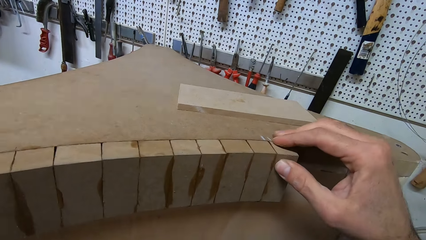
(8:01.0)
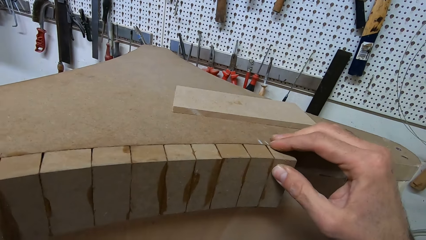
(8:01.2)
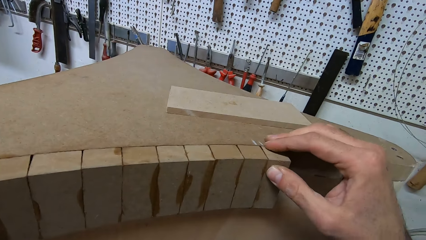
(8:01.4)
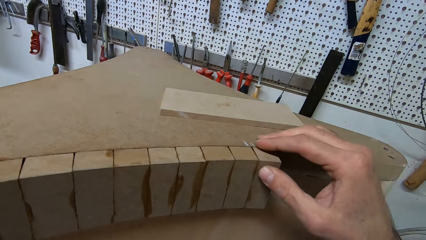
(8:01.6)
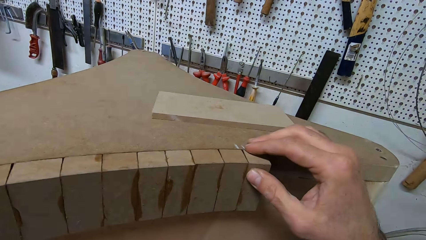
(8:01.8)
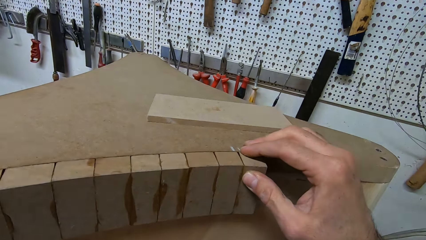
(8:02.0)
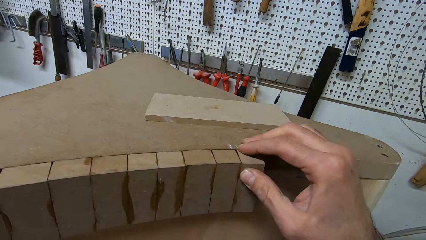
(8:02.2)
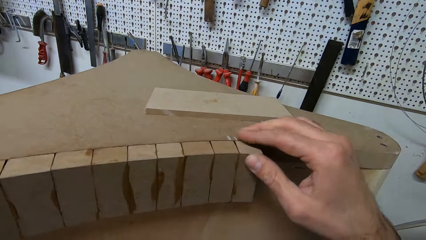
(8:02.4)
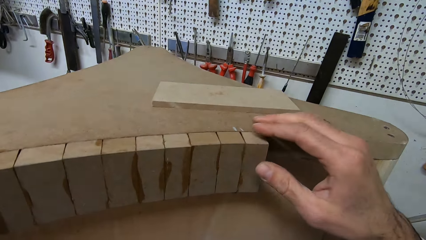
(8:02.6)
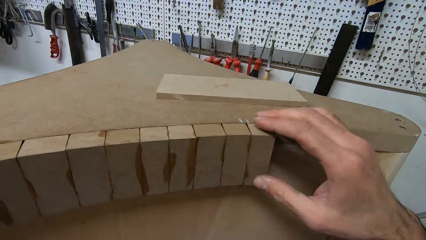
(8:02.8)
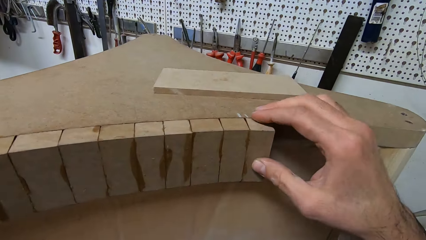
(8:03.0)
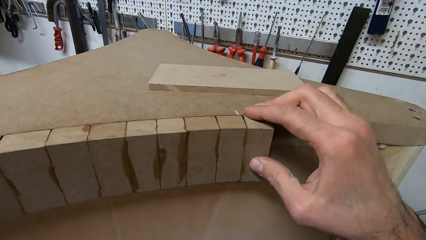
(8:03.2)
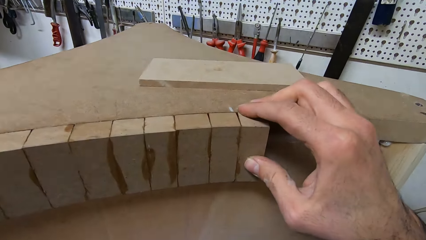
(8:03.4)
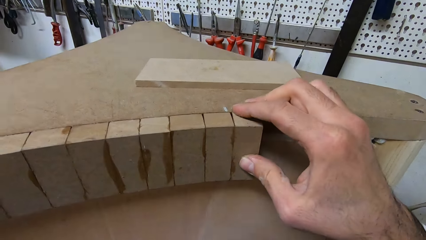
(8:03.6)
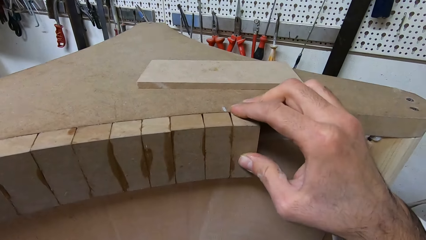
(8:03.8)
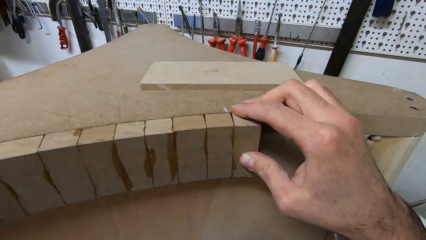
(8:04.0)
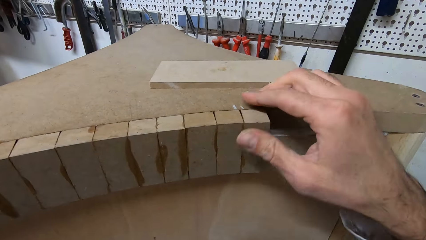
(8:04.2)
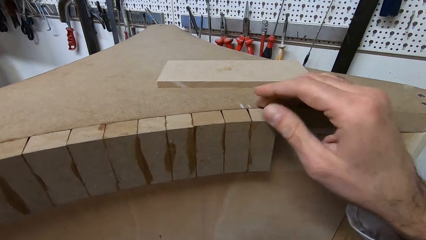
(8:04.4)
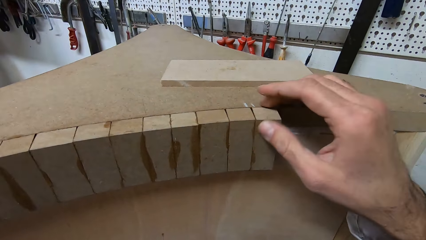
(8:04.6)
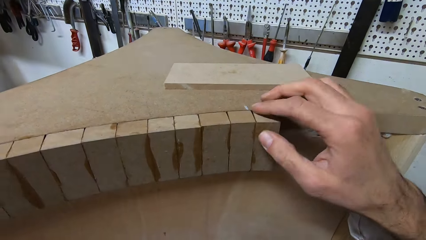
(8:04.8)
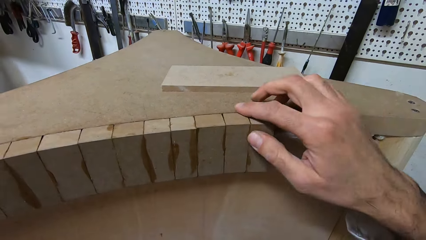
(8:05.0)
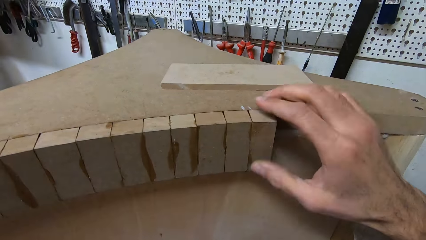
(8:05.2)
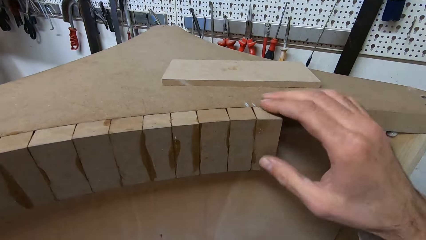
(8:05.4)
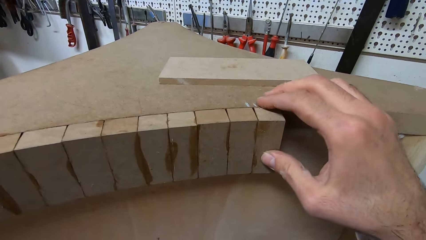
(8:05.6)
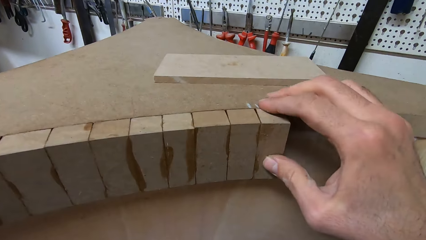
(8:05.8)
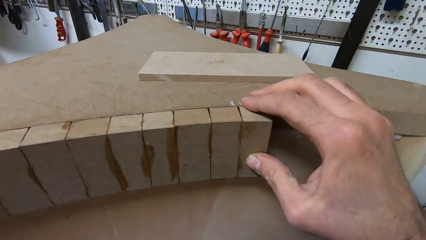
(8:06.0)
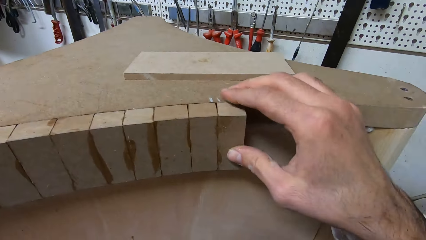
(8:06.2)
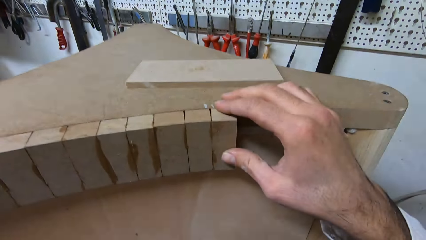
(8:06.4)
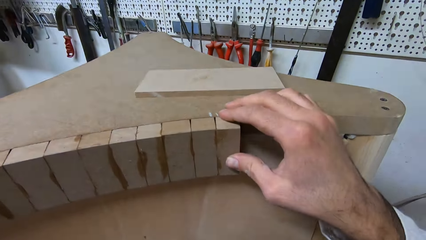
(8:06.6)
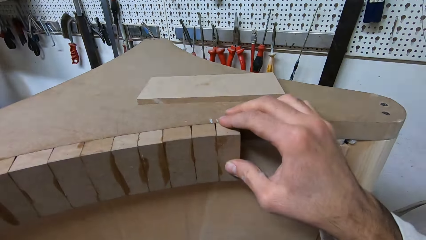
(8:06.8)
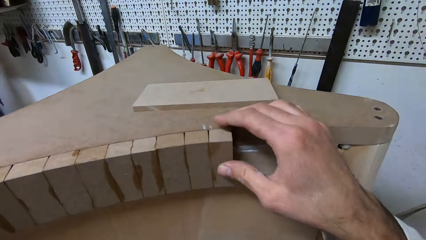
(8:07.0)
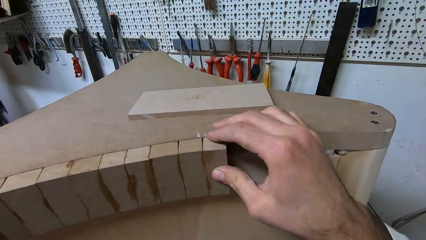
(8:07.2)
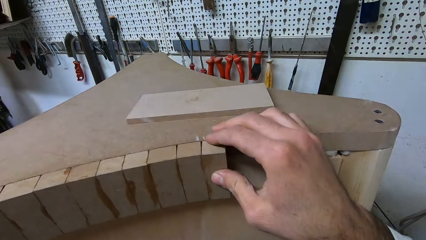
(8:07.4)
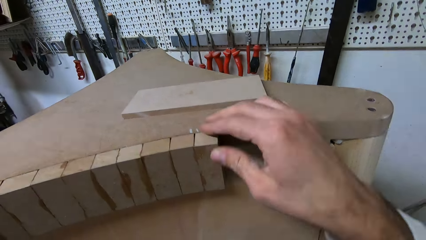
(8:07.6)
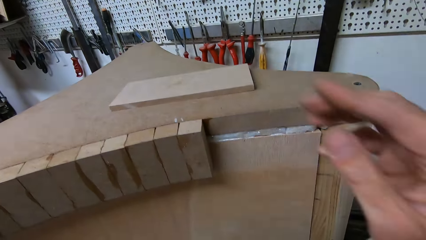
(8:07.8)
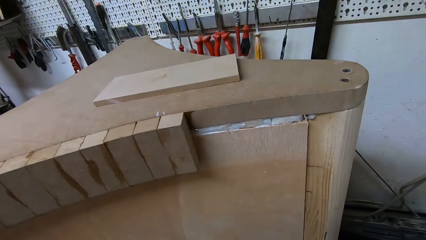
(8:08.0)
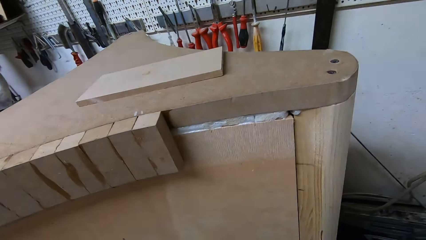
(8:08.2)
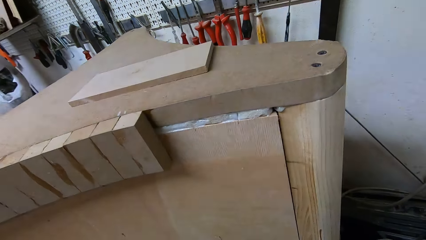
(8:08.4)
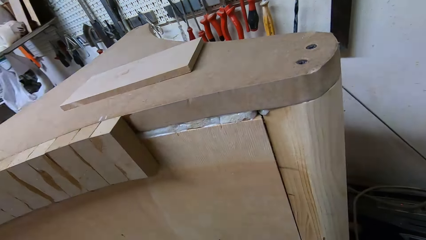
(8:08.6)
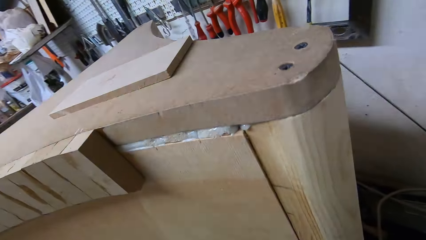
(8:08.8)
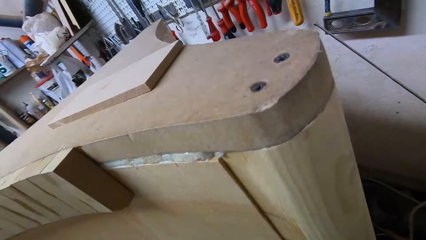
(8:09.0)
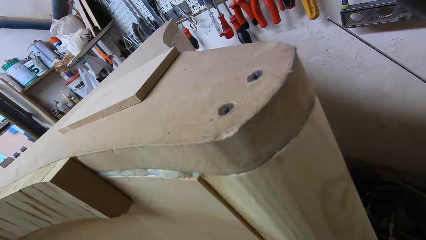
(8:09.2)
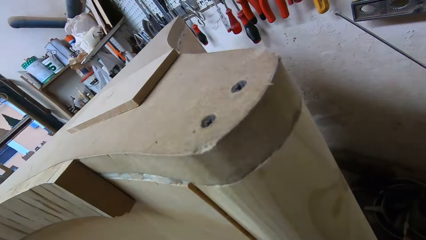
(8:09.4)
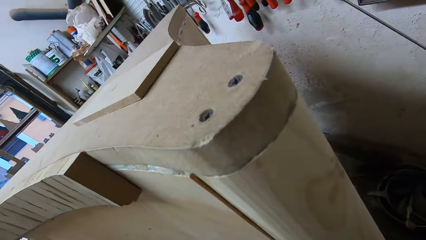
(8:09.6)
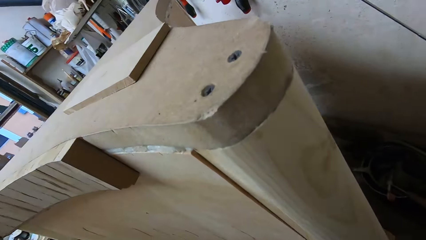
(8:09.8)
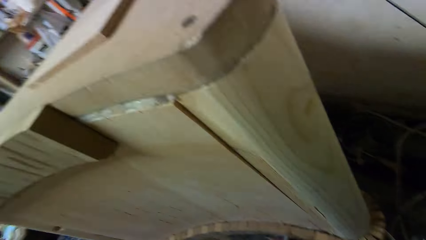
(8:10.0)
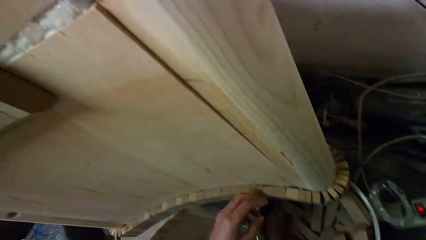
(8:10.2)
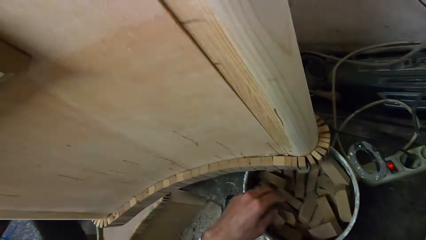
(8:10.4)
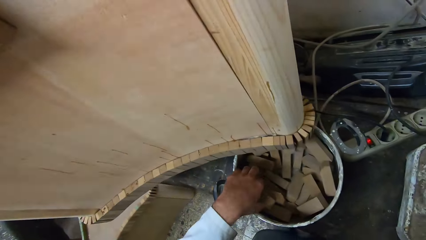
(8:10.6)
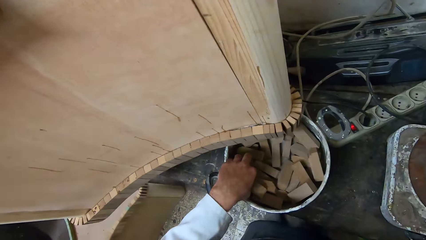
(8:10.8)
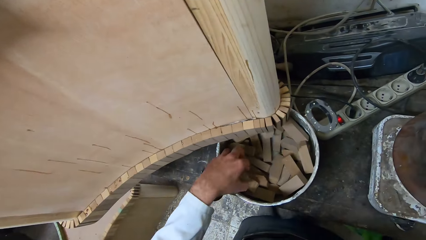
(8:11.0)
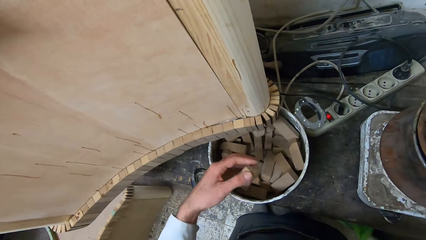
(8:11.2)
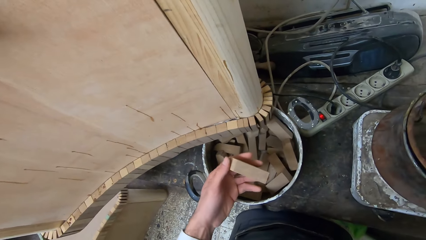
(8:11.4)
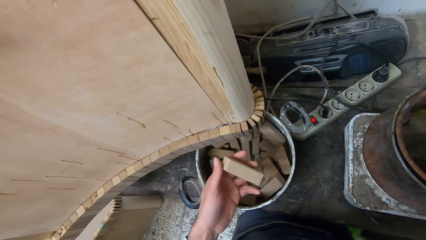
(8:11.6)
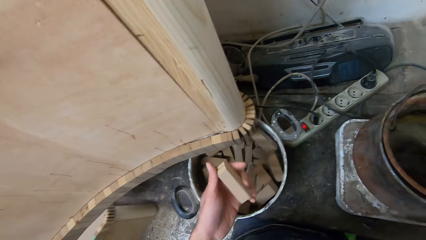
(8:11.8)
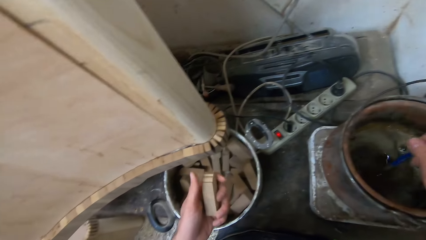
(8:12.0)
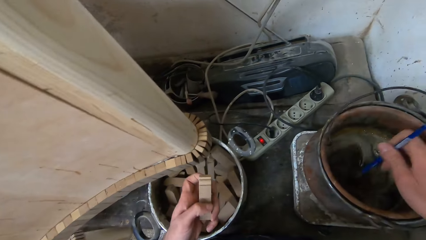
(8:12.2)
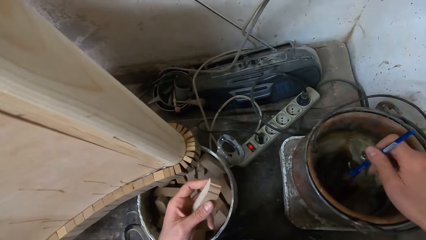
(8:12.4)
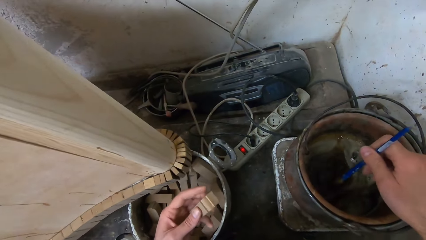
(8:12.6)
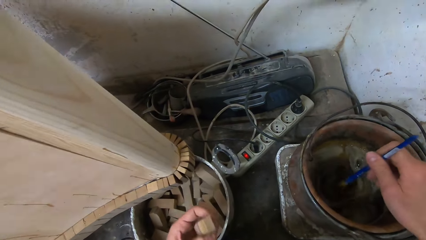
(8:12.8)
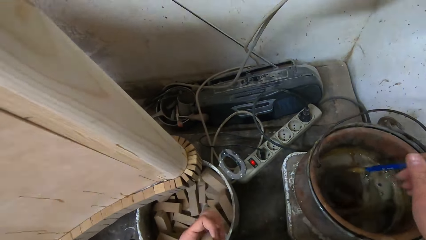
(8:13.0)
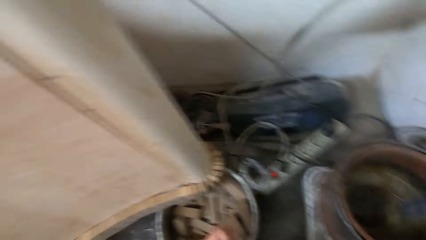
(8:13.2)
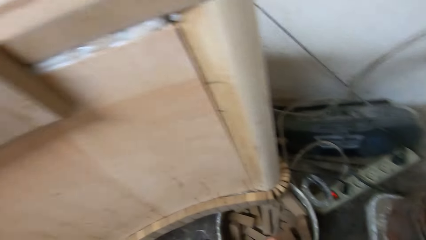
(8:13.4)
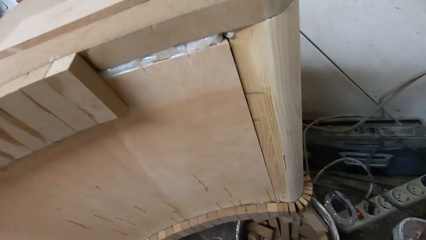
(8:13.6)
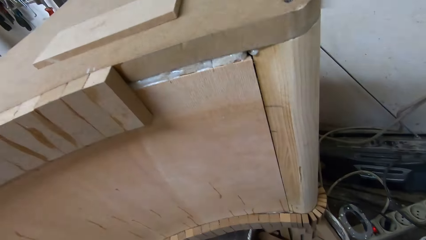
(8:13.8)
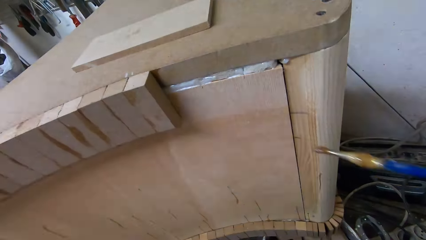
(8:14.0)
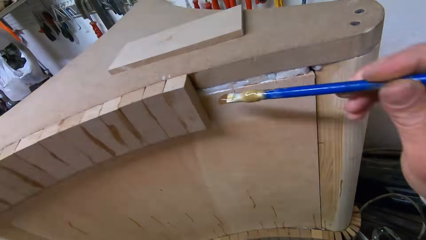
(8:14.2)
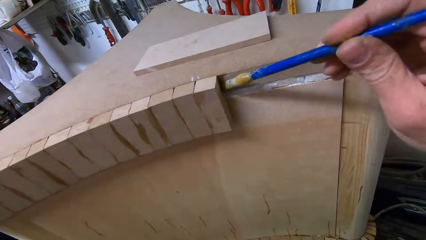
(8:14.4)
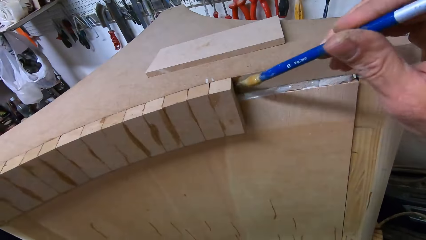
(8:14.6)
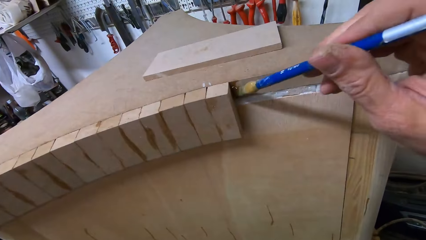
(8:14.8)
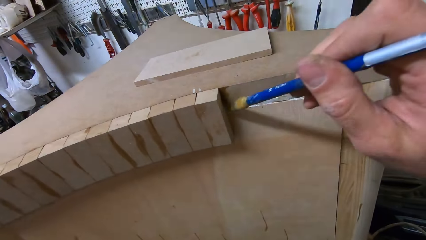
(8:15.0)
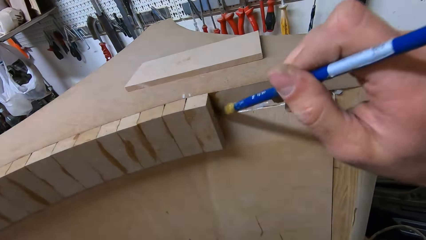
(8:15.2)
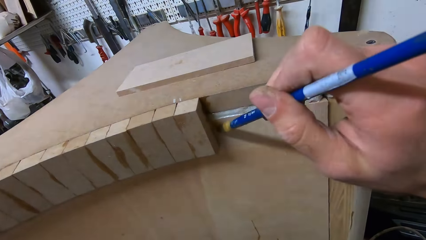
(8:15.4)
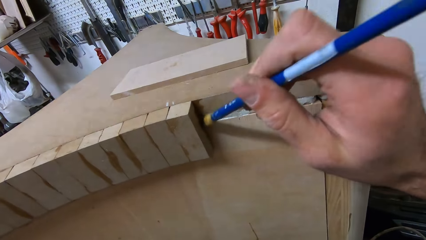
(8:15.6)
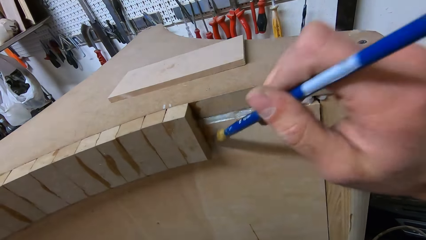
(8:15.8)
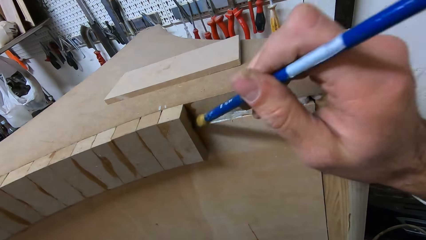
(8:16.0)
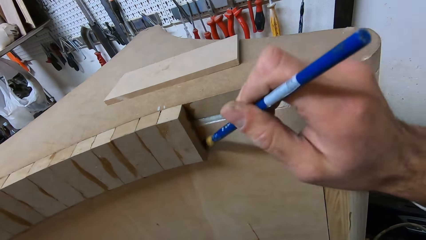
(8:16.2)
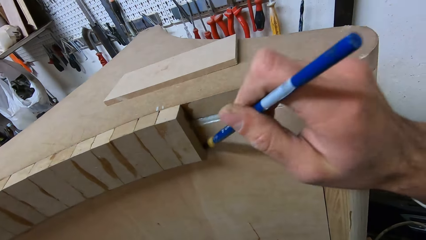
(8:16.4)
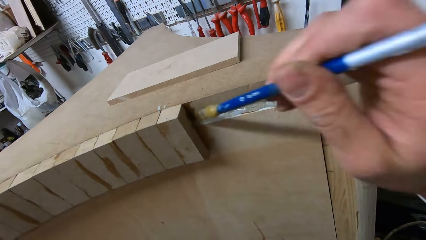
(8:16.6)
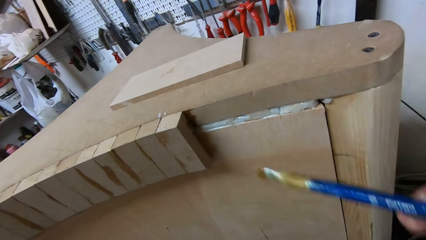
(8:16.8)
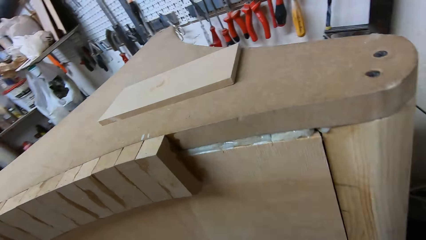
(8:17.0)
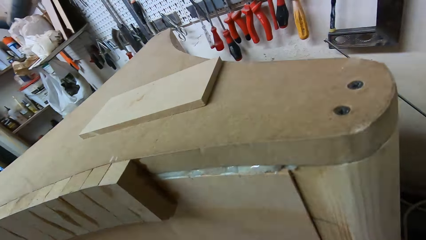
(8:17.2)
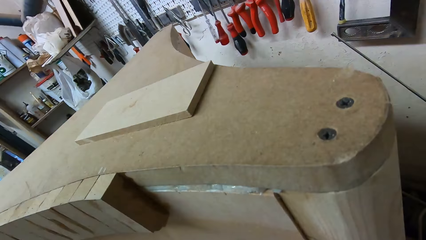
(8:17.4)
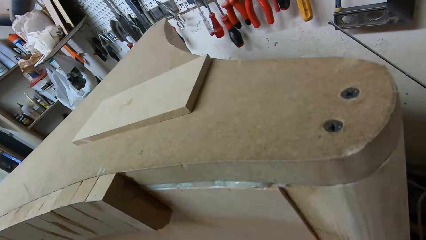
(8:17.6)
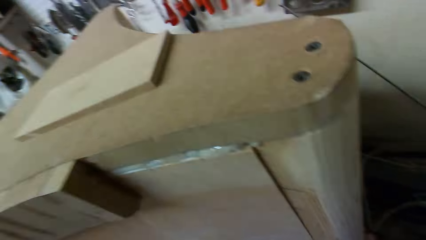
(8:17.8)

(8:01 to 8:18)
The camera wearer wipes off the glue on the top of the wood or wood box with their right hand. They take their hand off the wood box. They look at the other side of the table. They pick up a piece of wood from a bucket. They stir the glue in the bucket with the glue brush. They turn to the table. They apply glue to the furniture with the glue brush. They remove the brush from the table and look at the other side of the table.
